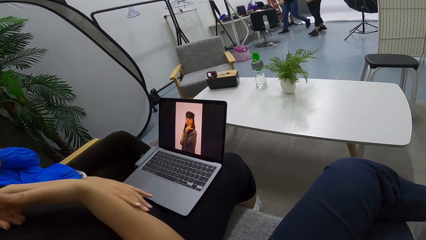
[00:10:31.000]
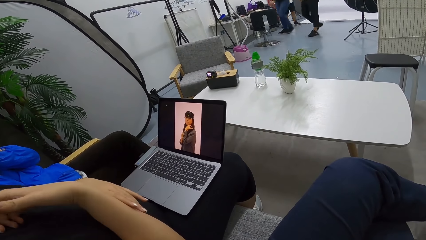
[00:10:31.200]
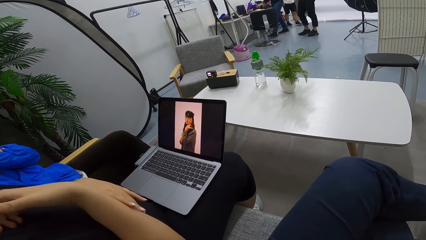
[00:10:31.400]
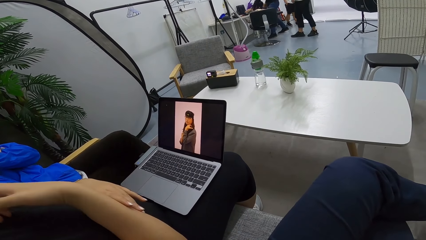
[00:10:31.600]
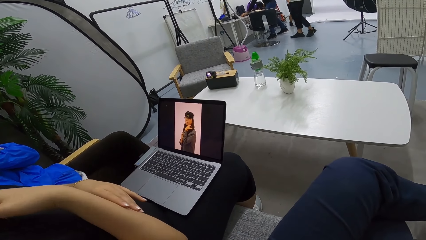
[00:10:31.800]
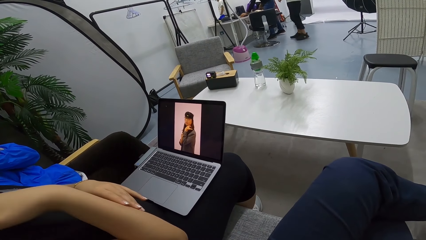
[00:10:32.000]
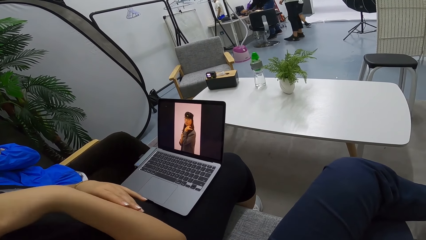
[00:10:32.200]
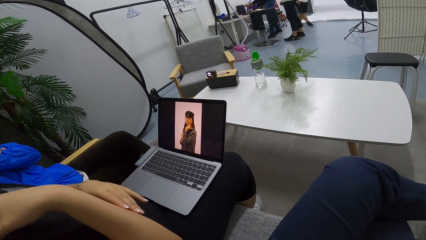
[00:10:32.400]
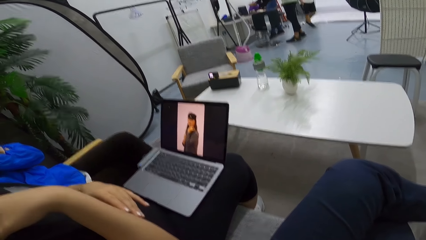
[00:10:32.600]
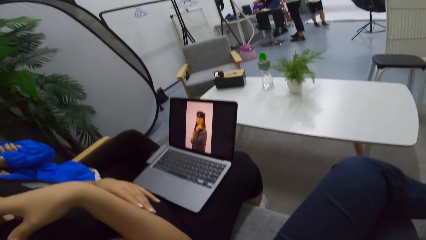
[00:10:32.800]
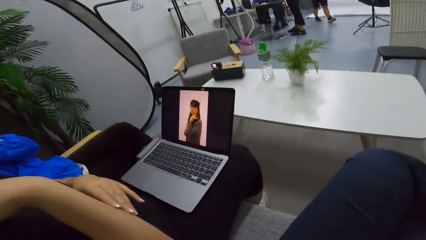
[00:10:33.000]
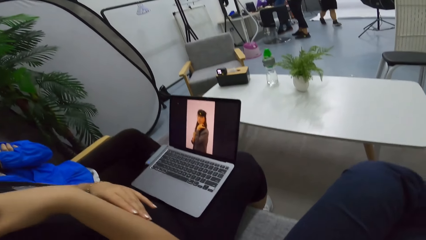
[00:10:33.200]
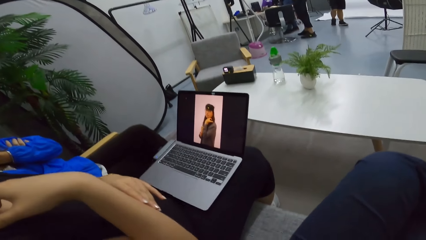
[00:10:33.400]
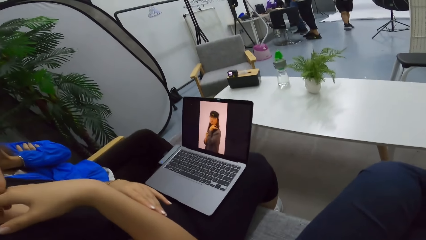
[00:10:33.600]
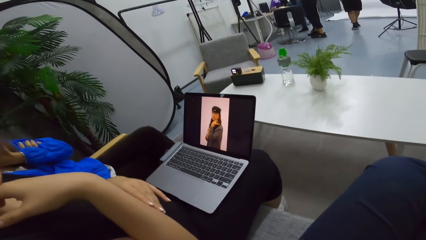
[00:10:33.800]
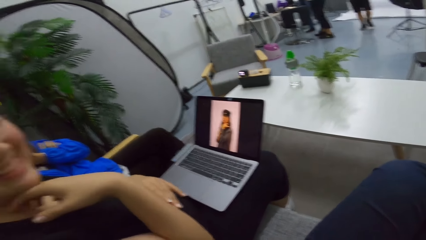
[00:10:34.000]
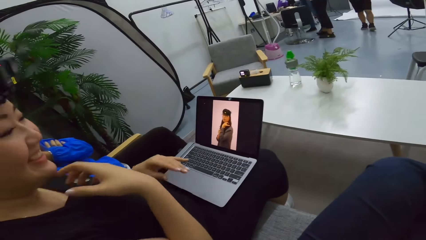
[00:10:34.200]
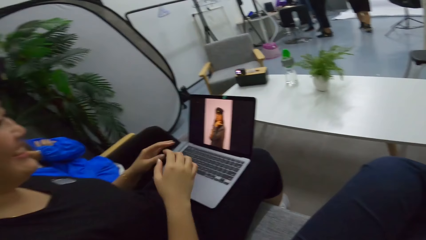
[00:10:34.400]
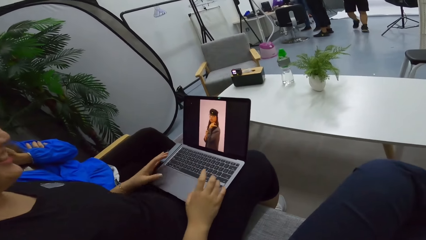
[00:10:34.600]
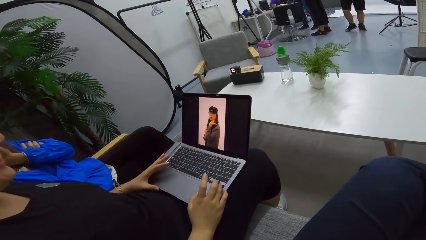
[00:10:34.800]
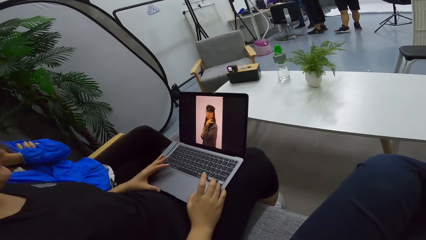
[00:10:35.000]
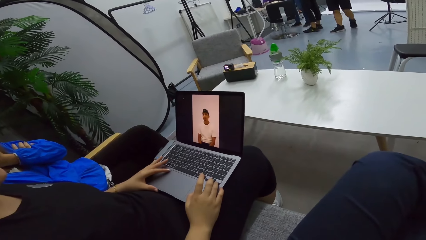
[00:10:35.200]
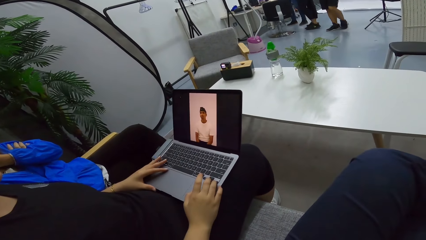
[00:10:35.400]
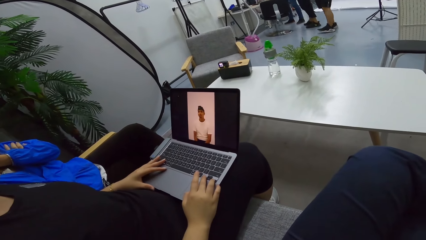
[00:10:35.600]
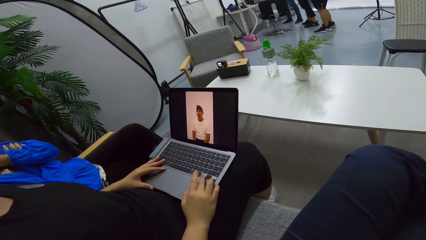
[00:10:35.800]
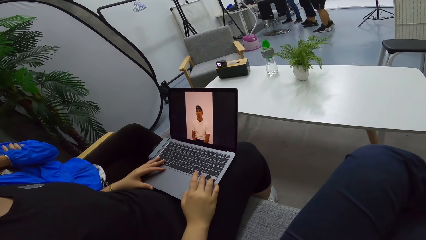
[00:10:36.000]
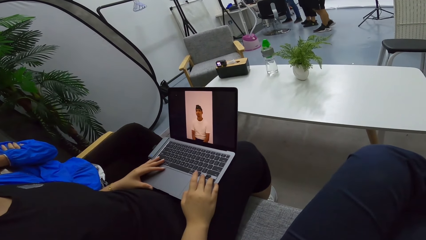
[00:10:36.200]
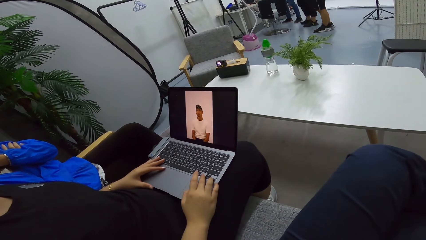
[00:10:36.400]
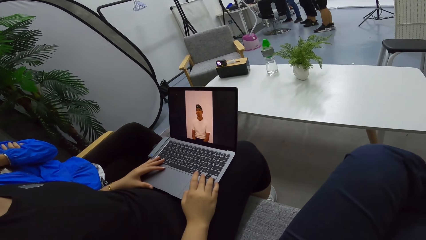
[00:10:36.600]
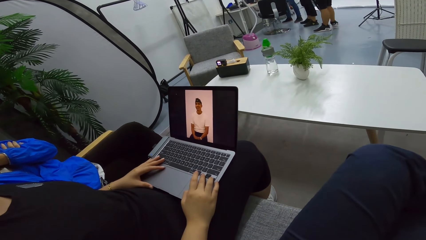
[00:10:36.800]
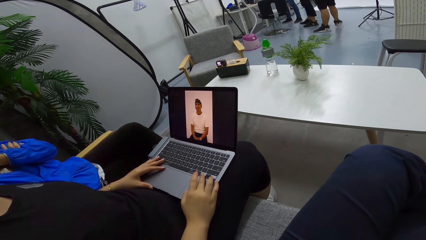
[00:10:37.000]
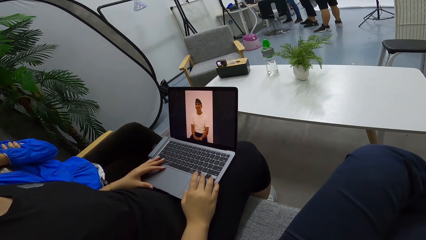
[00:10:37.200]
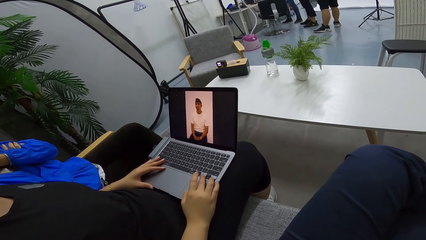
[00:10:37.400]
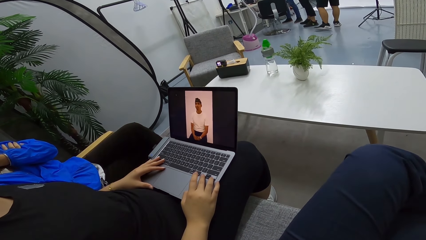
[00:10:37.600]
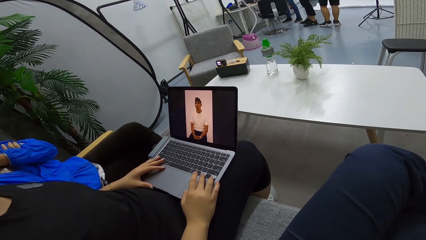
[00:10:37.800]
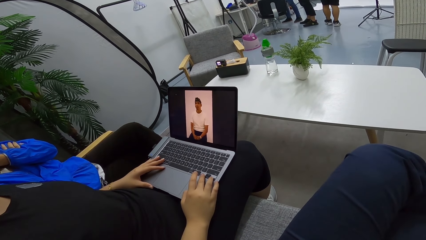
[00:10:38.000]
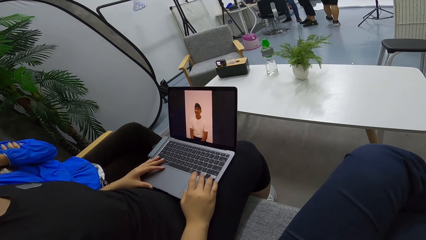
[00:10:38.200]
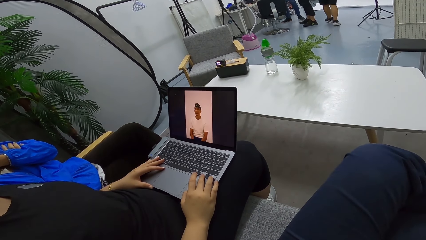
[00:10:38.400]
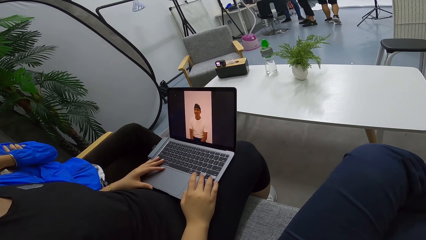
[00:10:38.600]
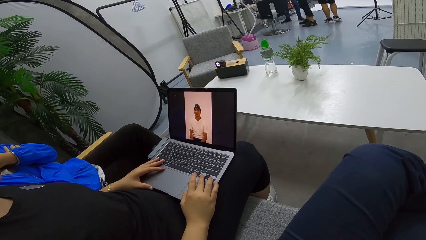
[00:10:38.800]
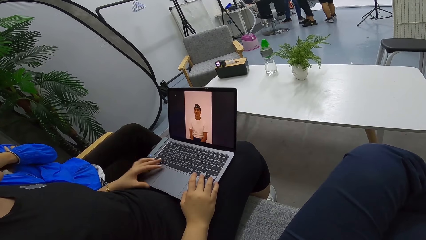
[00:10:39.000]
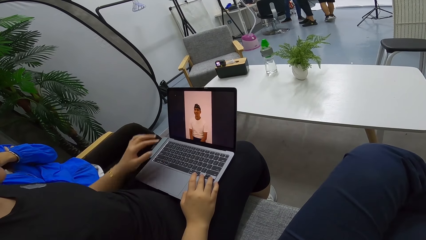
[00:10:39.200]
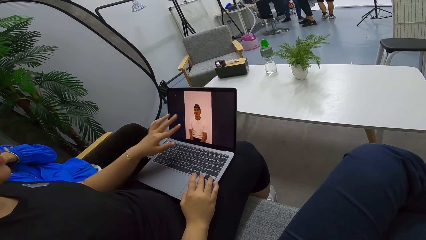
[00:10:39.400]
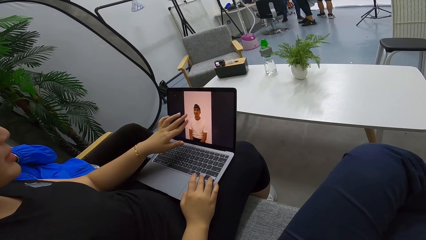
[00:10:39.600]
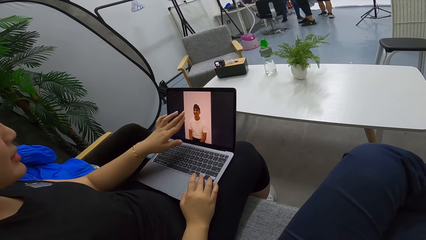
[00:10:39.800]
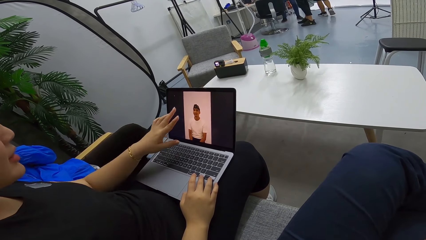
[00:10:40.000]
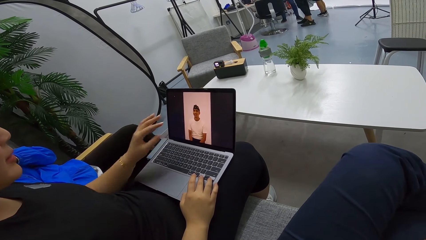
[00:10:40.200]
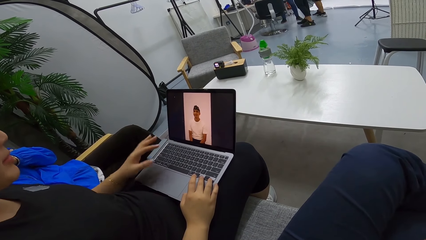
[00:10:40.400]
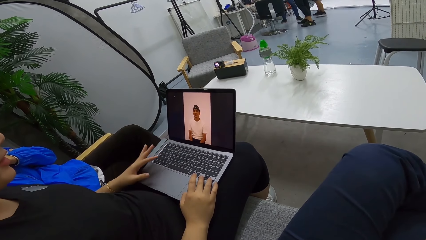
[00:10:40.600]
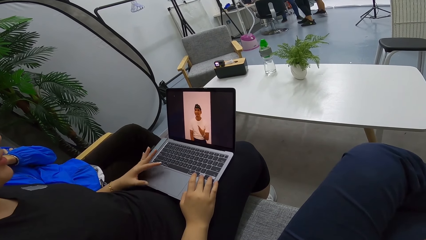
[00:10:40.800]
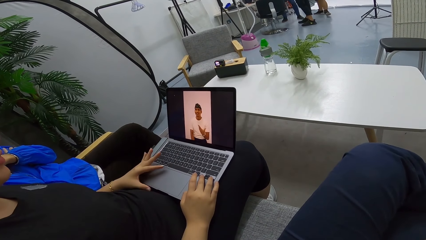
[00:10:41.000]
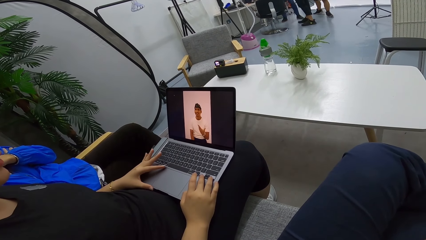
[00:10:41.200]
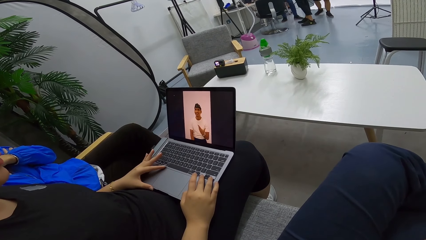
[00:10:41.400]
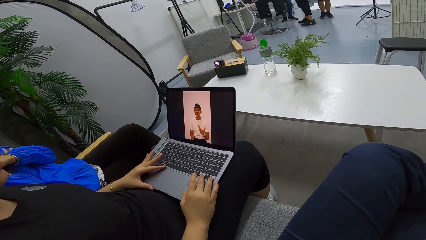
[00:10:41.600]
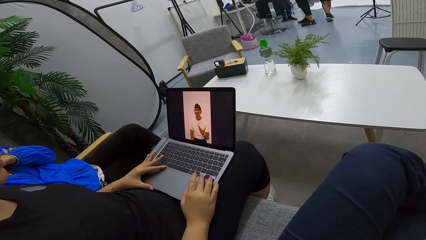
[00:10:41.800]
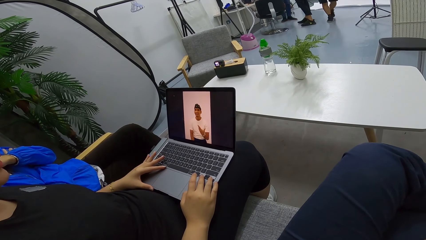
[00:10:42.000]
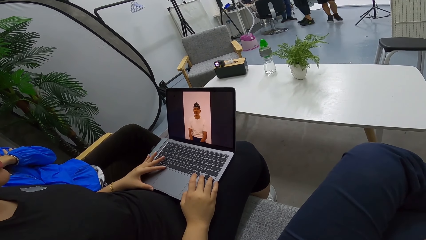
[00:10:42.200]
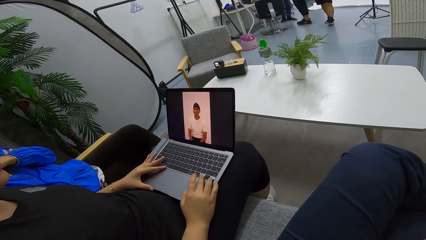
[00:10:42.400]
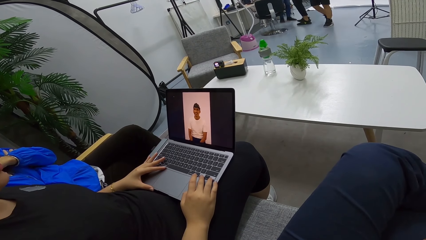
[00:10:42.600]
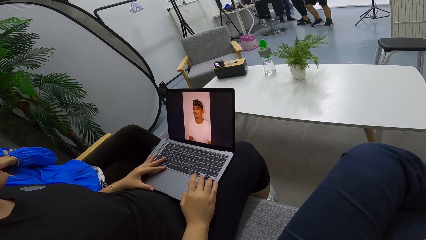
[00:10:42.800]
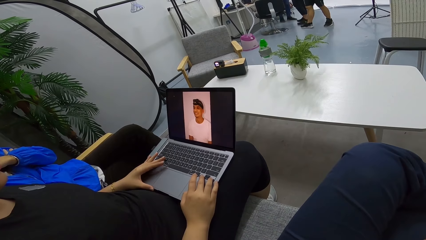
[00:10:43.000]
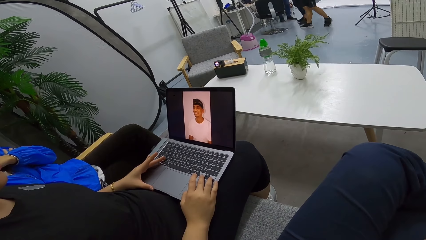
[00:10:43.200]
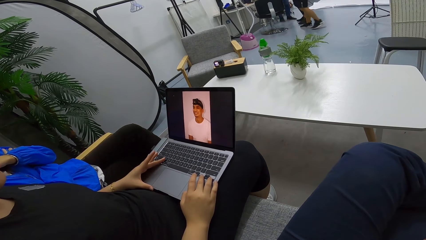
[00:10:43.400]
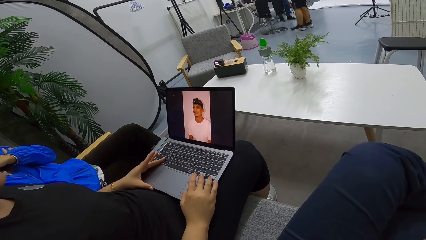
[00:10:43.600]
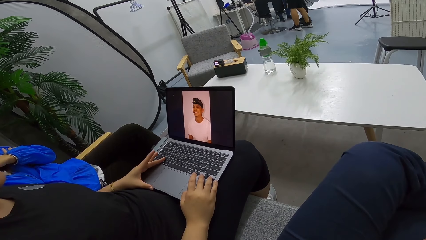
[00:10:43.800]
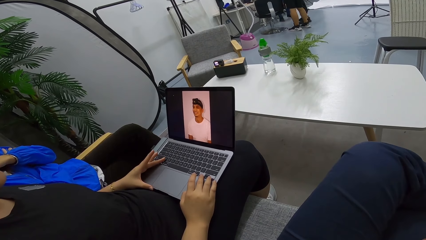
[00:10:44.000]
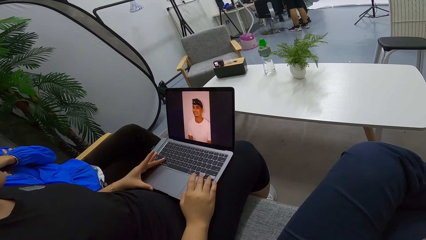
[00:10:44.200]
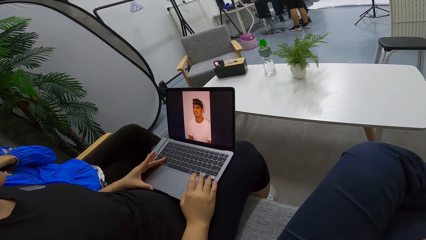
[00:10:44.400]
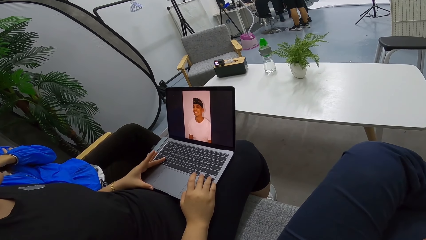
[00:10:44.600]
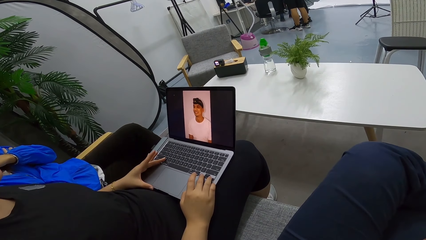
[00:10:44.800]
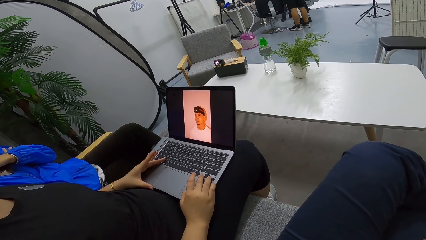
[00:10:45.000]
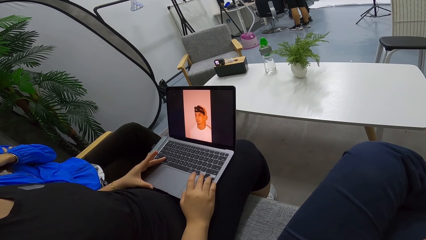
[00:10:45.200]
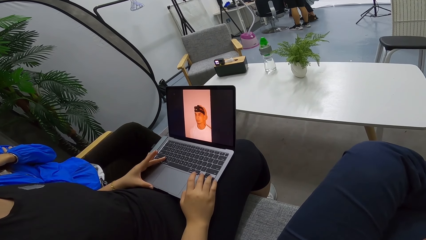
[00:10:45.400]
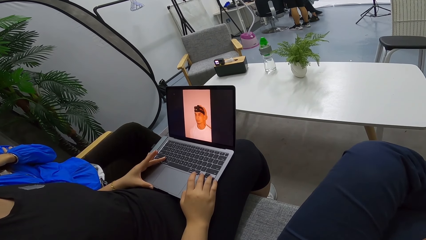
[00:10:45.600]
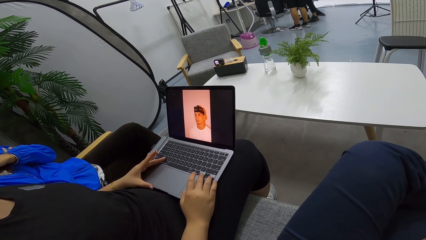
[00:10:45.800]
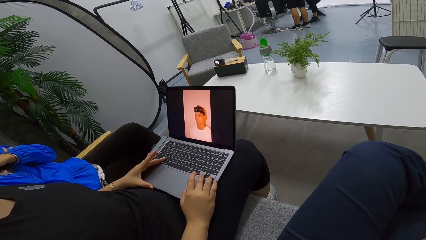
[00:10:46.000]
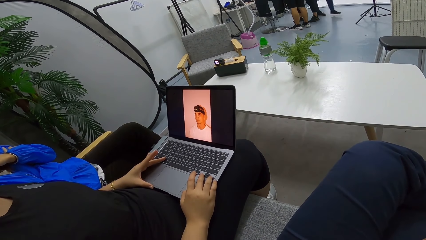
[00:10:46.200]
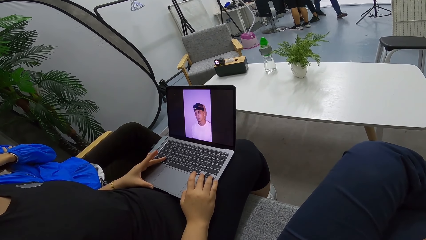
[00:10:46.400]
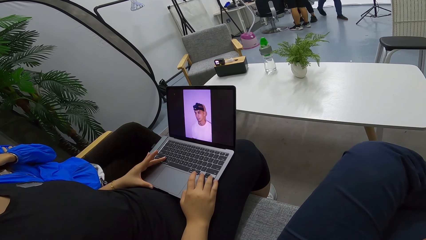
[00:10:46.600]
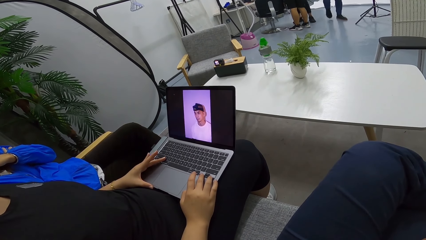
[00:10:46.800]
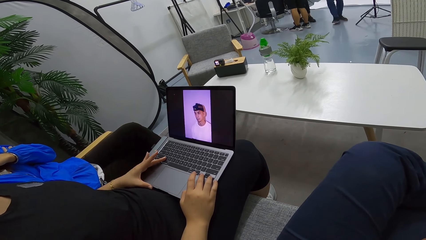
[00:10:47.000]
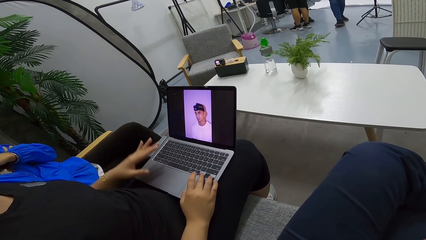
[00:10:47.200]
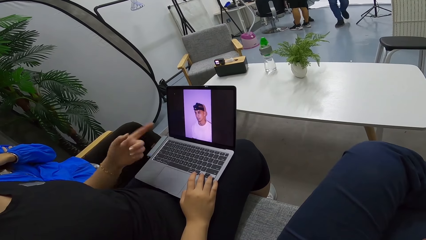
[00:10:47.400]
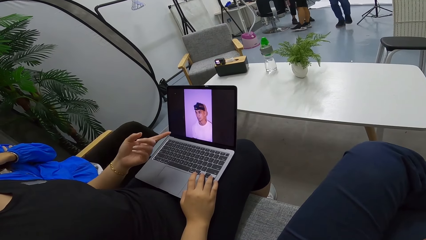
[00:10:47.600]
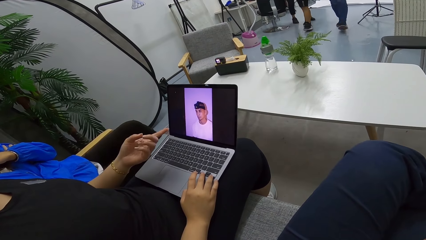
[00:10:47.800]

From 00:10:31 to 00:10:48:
The camera wearer talks to a person.
